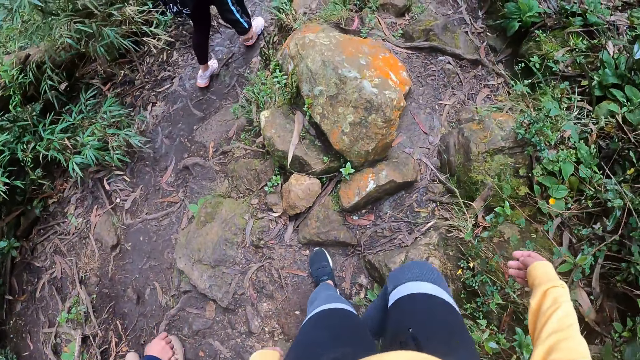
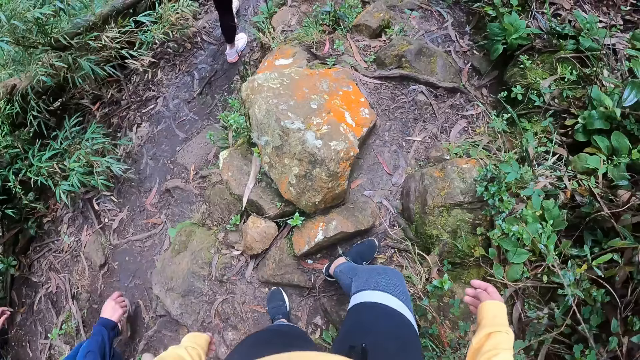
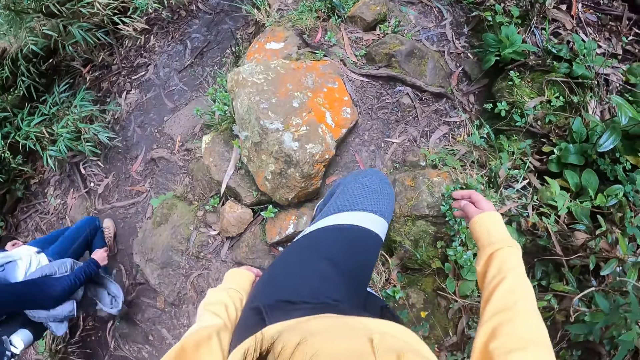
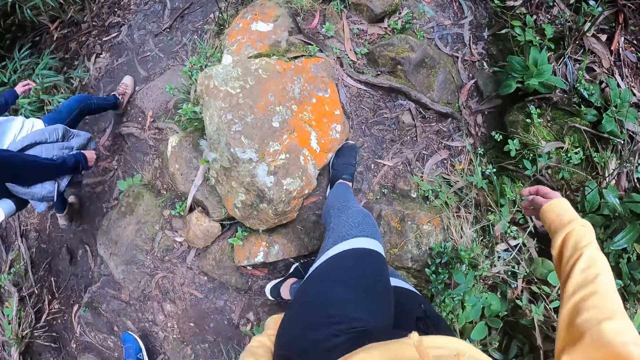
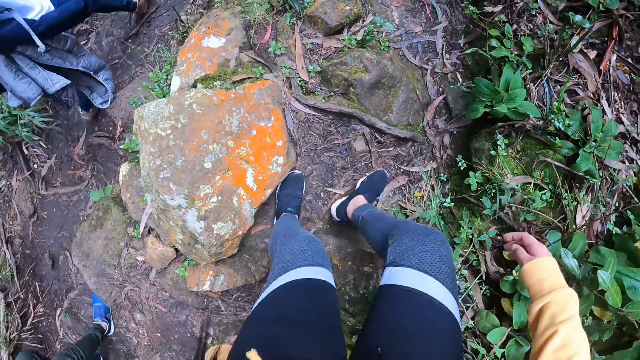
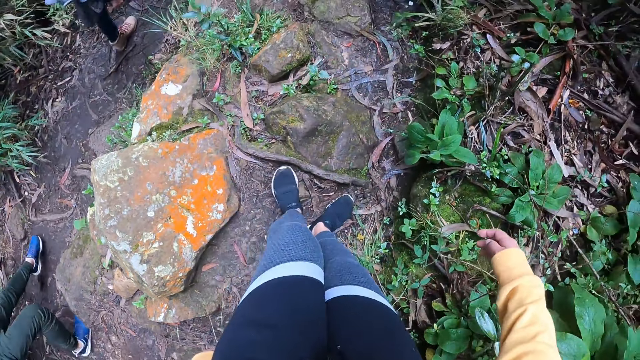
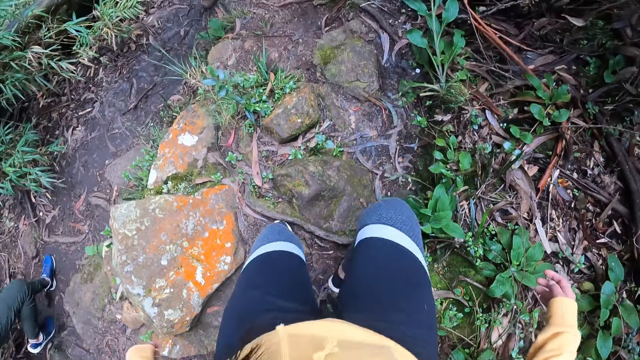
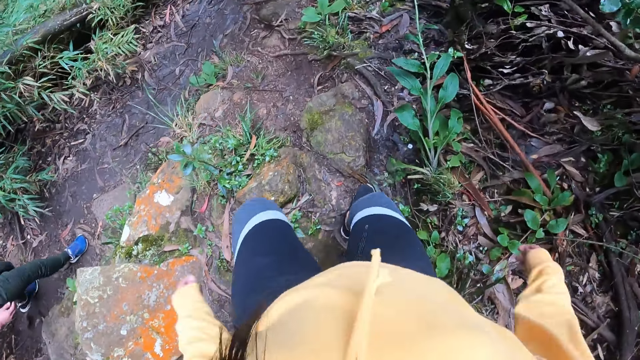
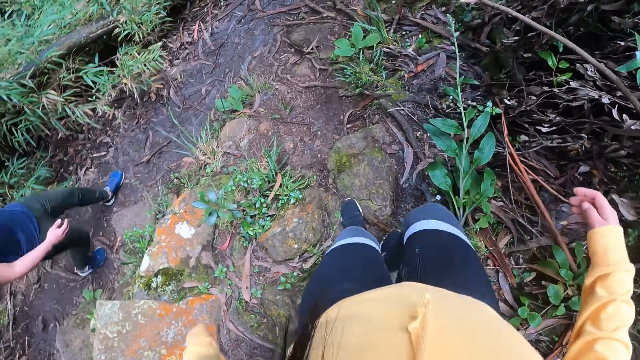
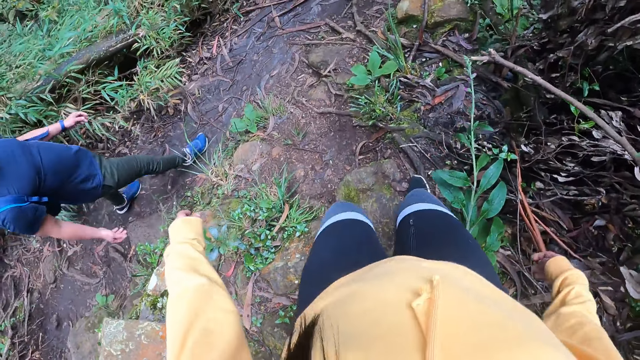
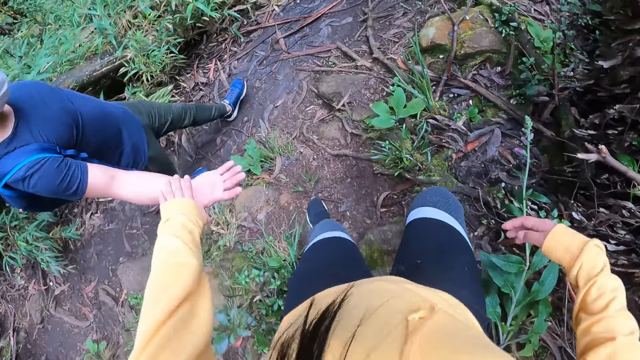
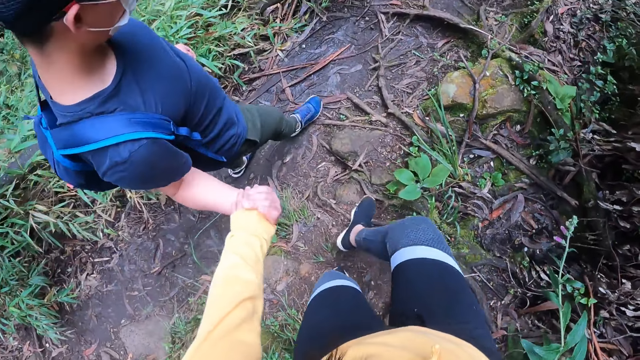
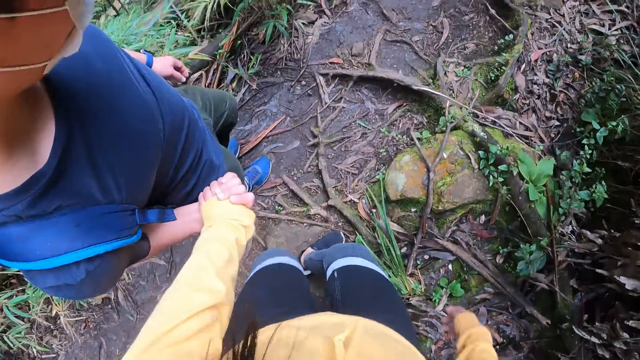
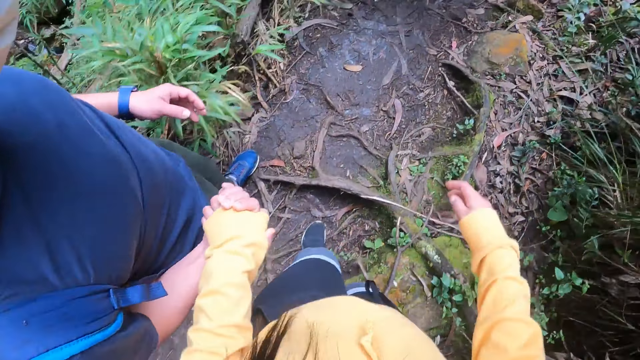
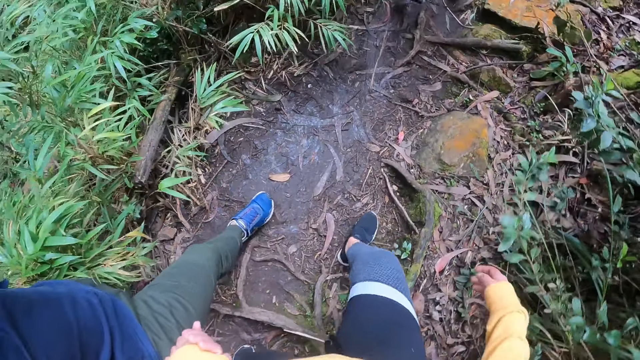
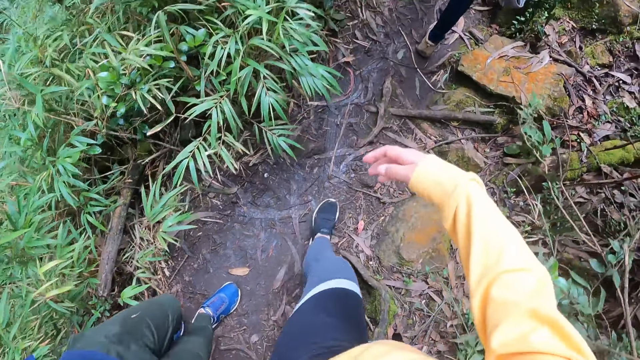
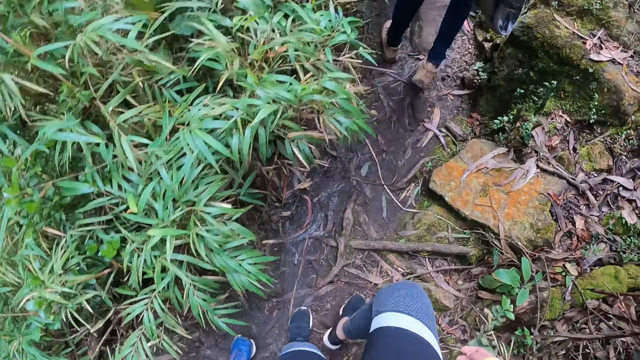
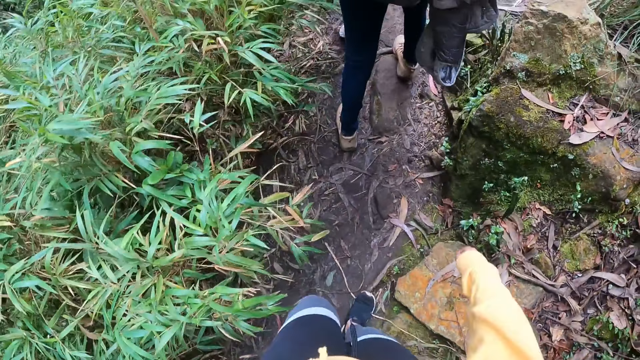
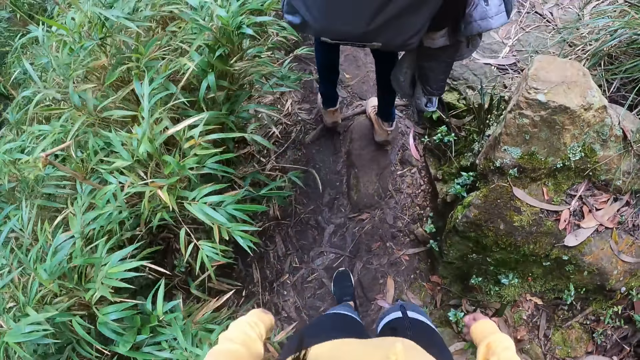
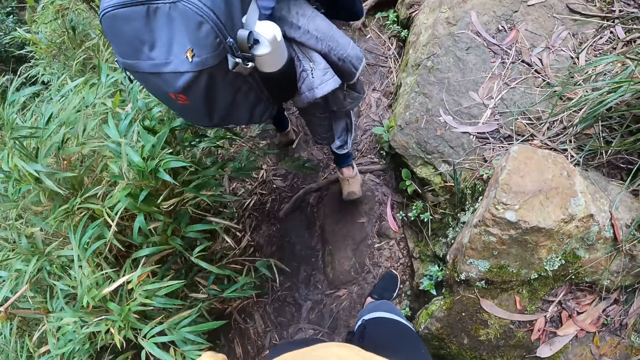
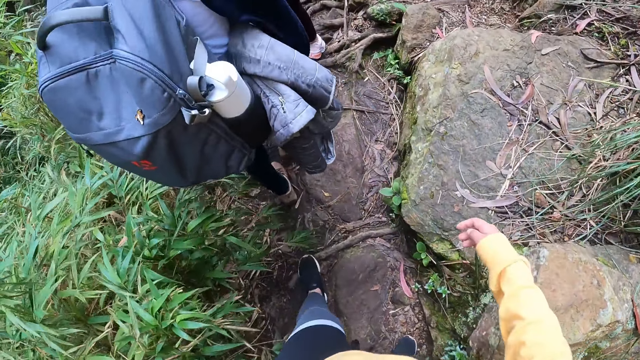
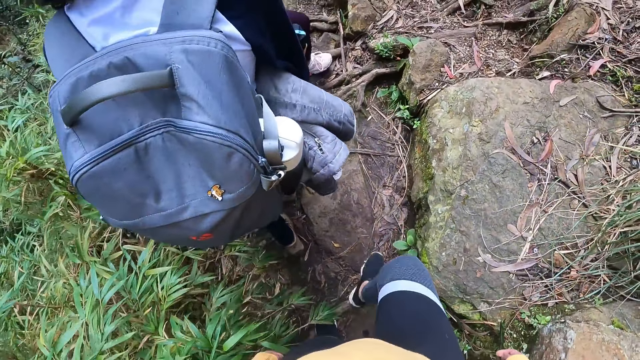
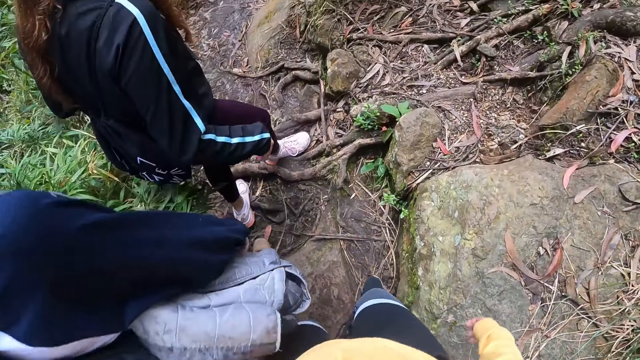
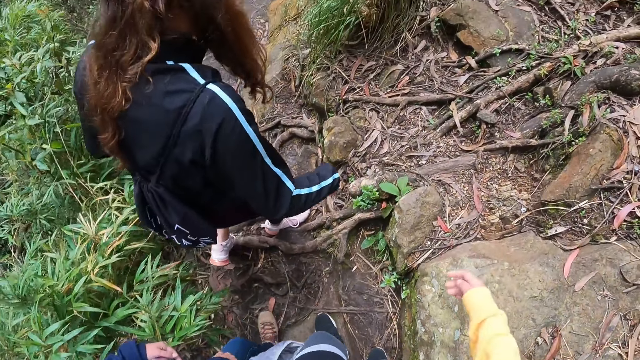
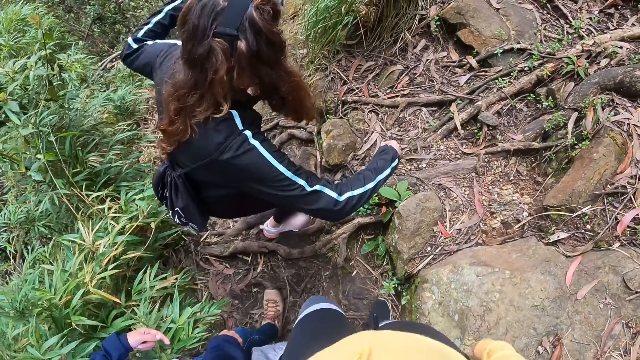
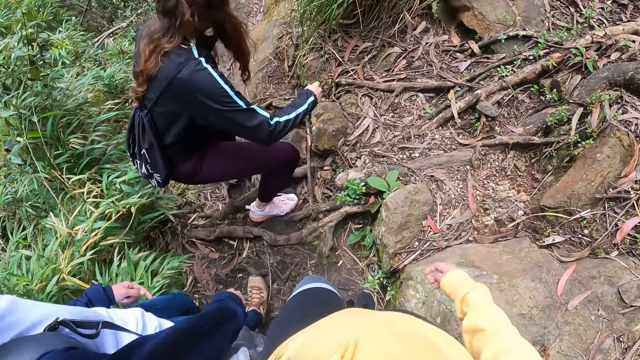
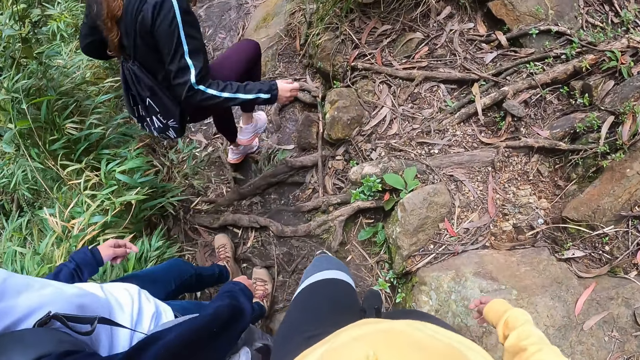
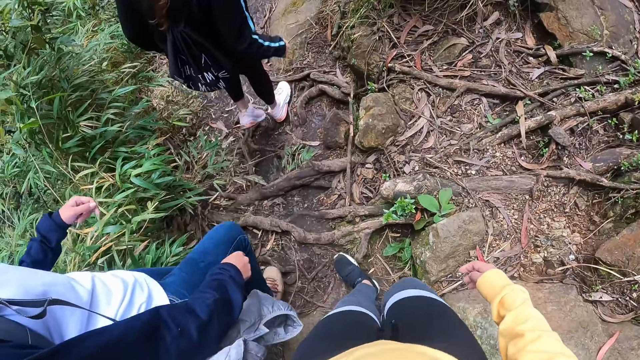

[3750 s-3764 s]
The camera wearer holds the right hand of a man with her left hand. She removes her hand off the man's hands. She walks in the woodland.

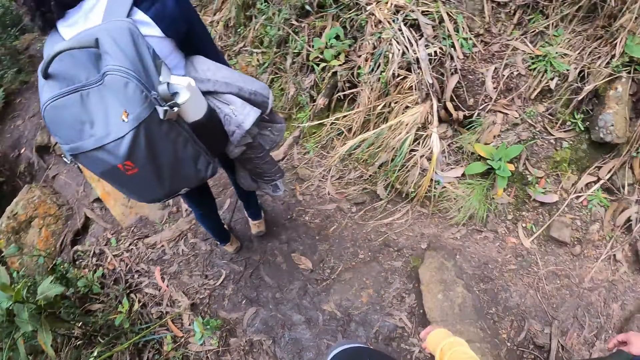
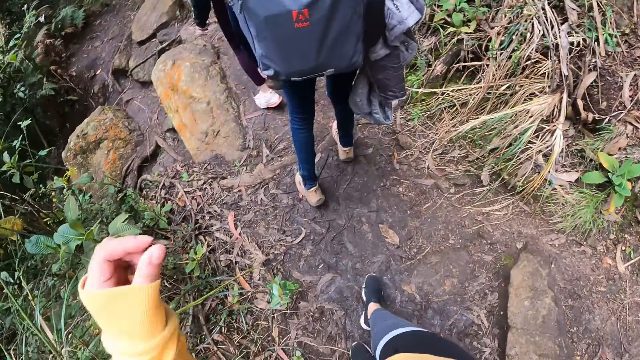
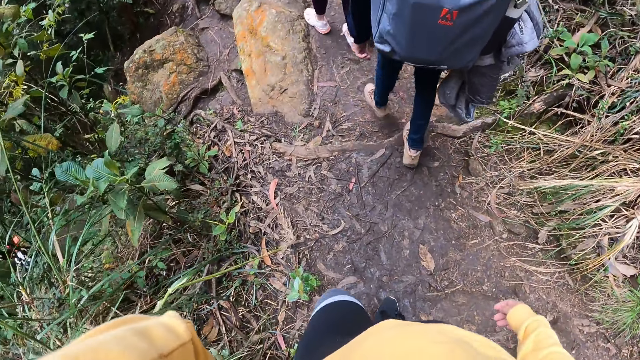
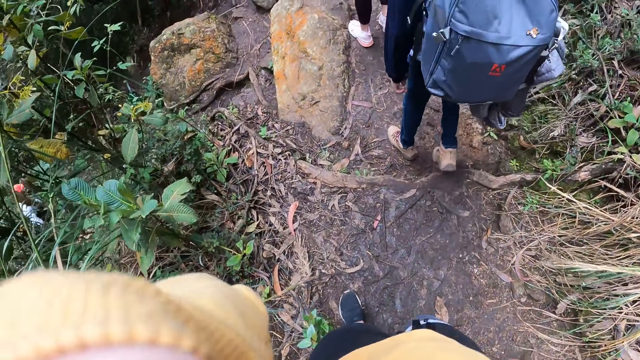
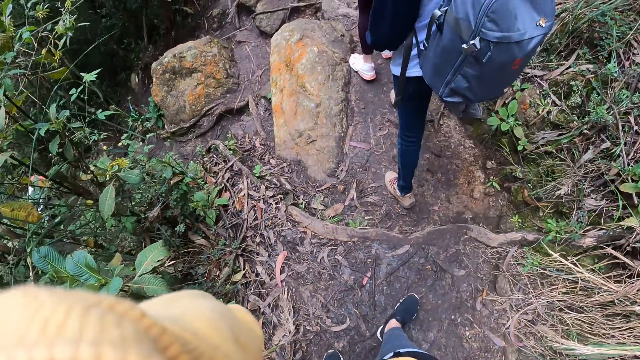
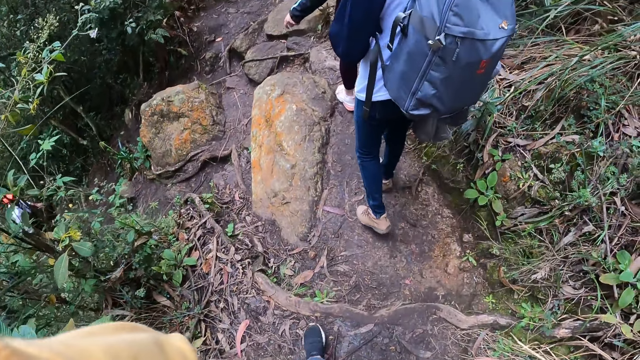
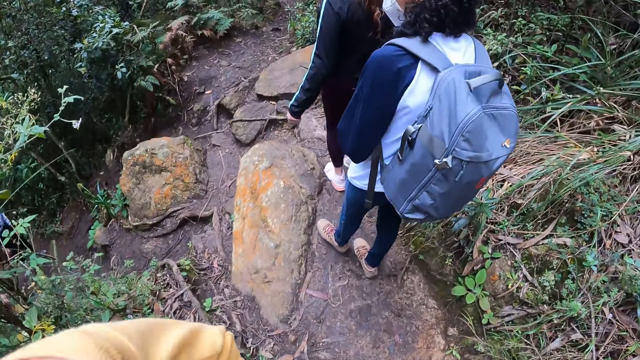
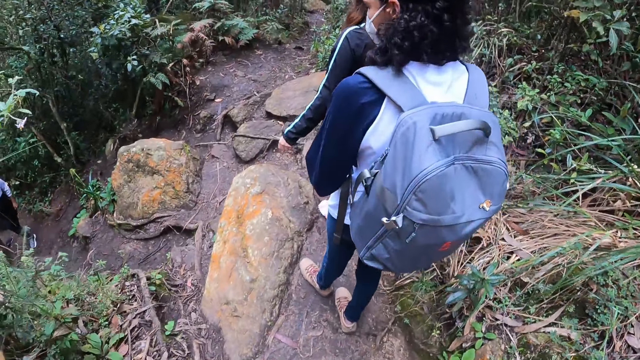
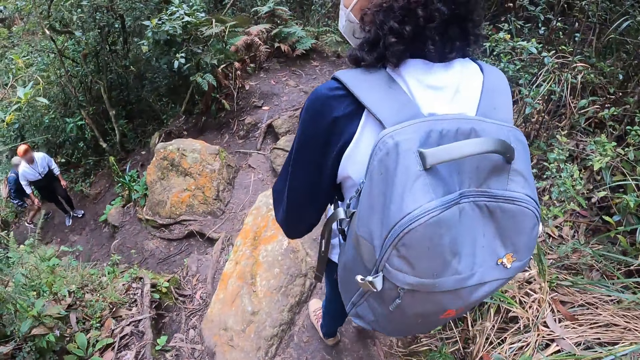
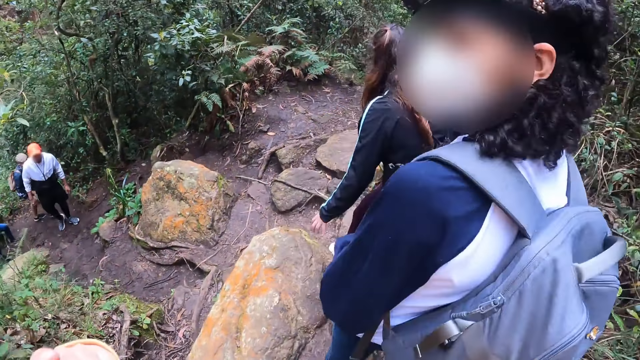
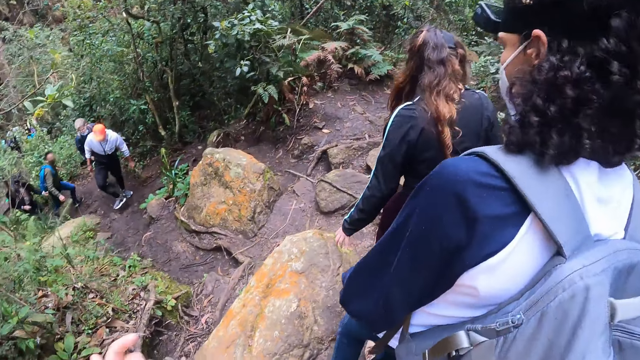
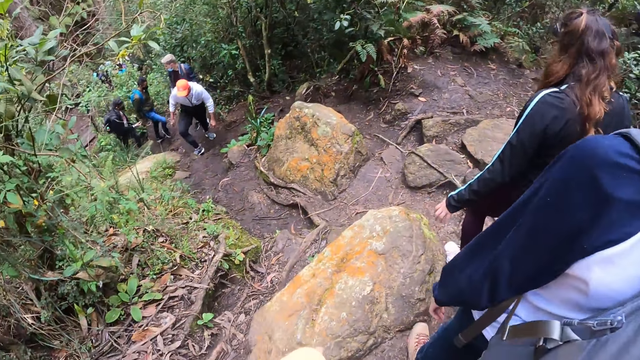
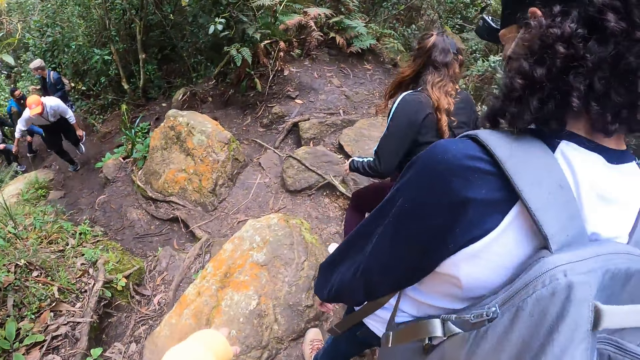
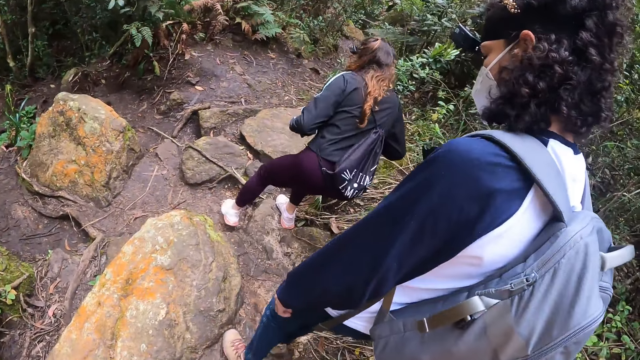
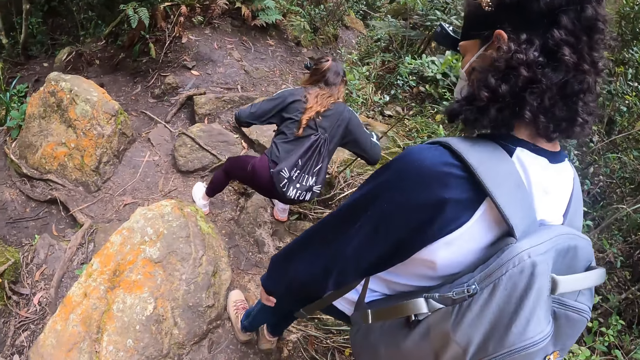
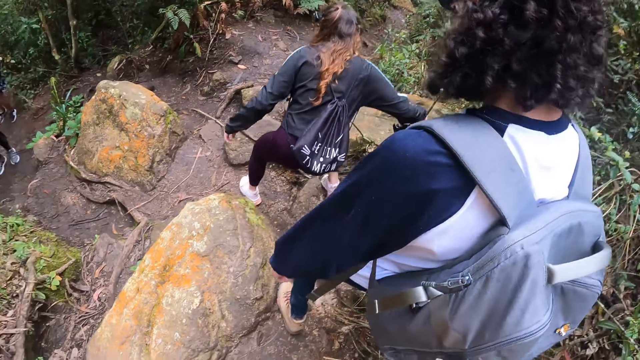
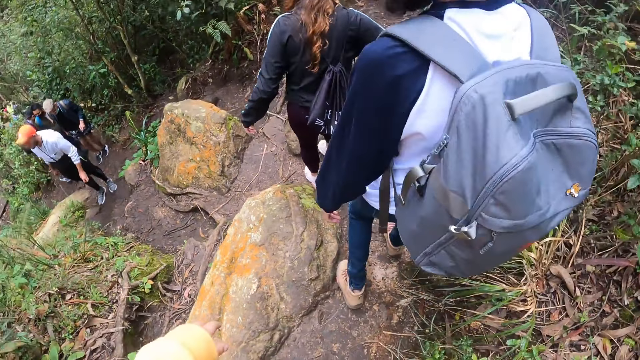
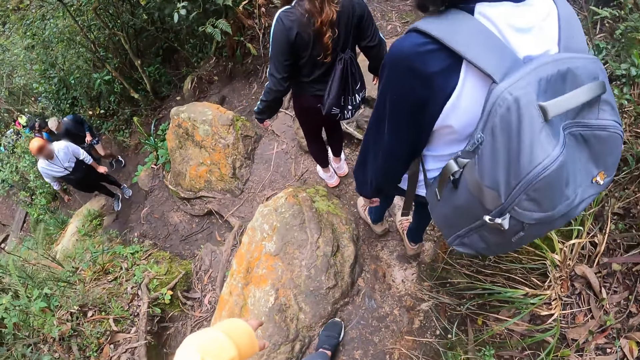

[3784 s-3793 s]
The camera wearer lifts her left hand up. She puts her left hand down.
